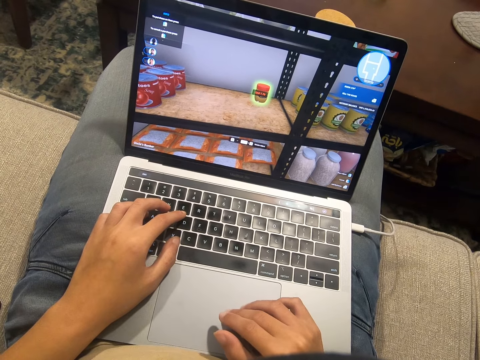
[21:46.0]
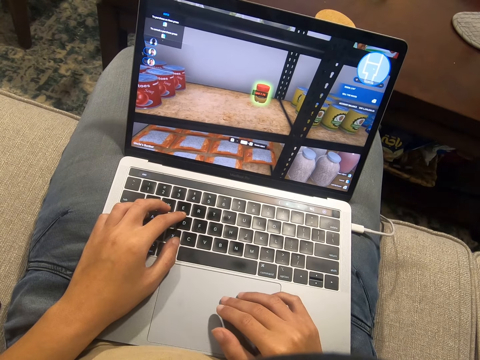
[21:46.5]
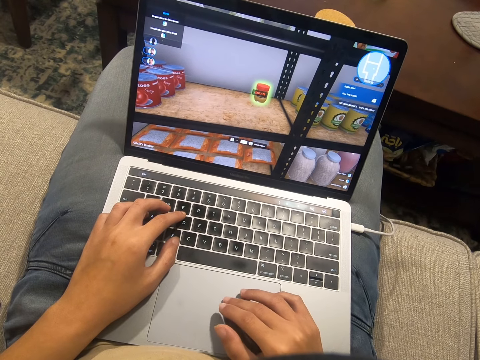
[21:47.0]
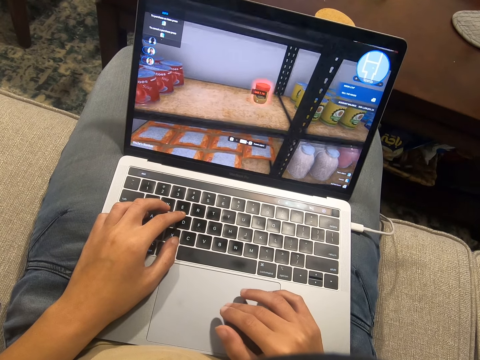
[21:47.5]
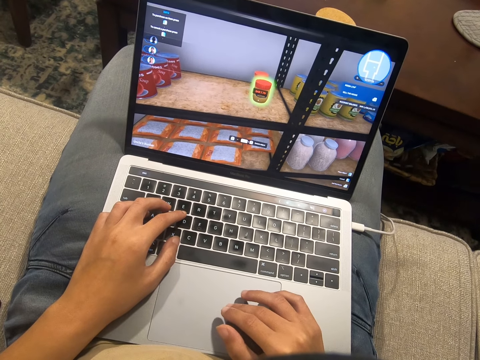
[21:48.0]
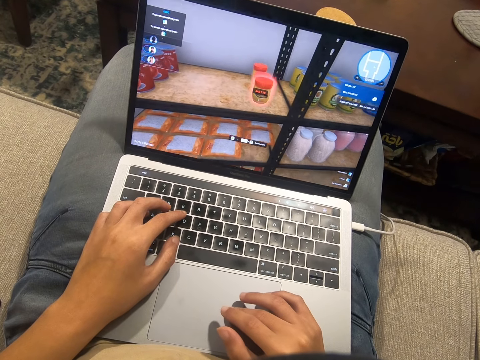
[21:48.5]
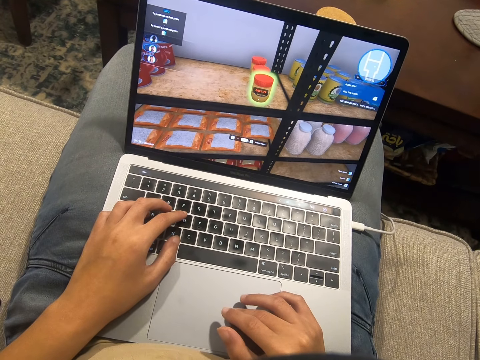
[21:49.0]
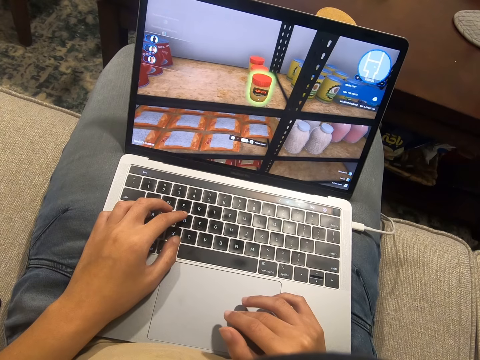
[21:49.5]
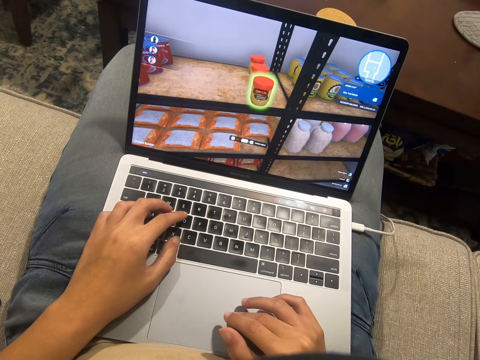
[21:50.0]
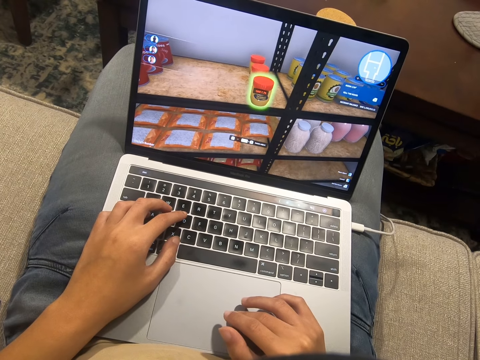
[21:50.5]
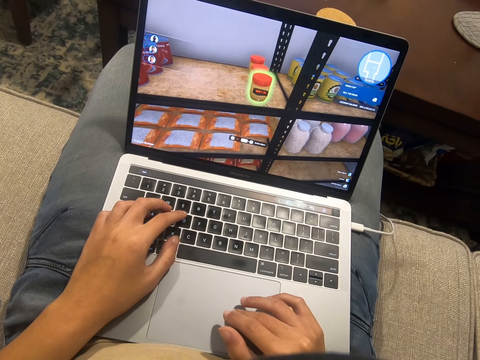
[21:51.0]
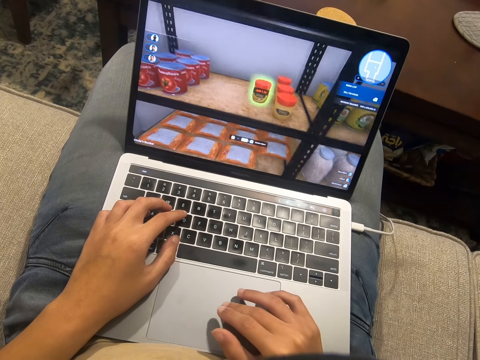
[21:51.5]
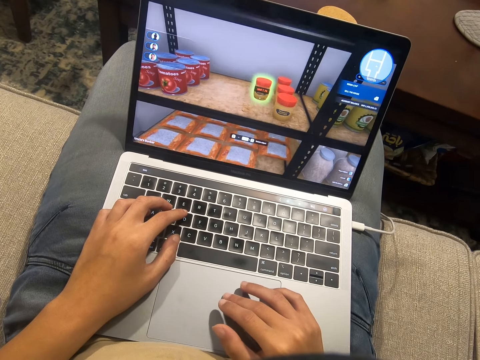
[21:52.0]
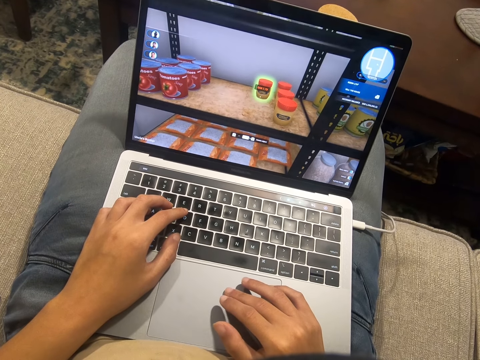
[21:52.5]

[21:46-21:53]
The camera wearer scrolls on the laptop.

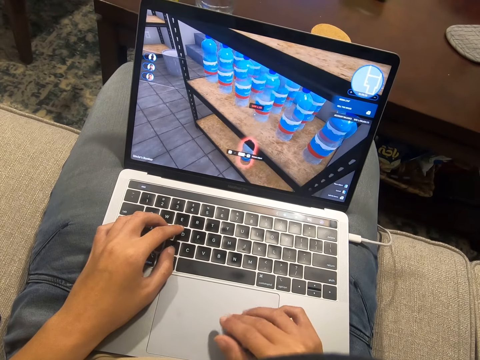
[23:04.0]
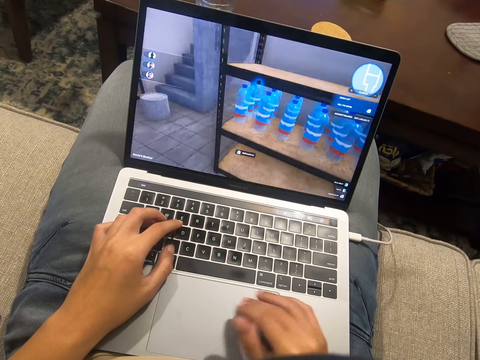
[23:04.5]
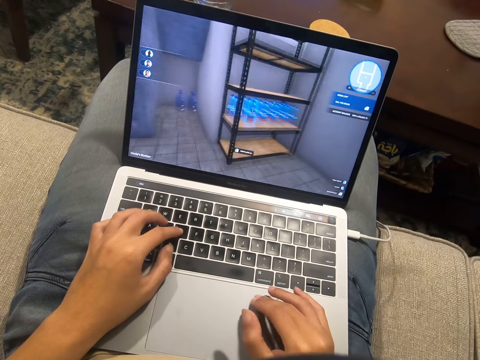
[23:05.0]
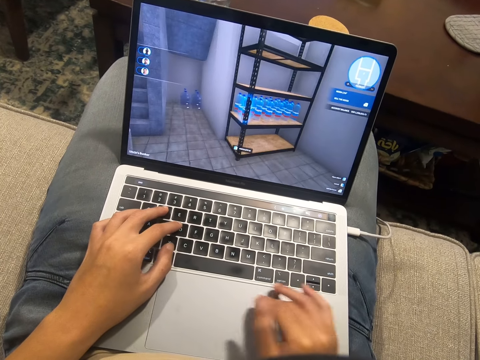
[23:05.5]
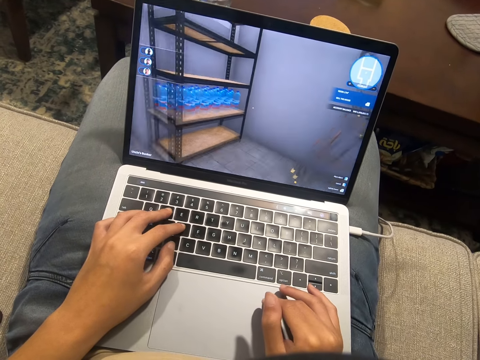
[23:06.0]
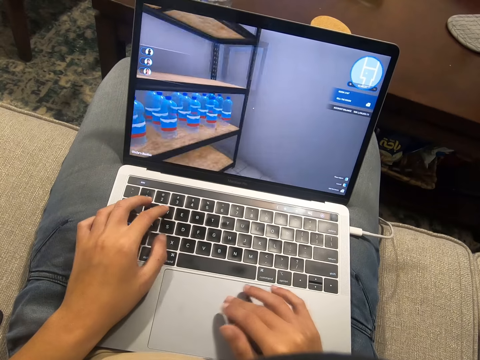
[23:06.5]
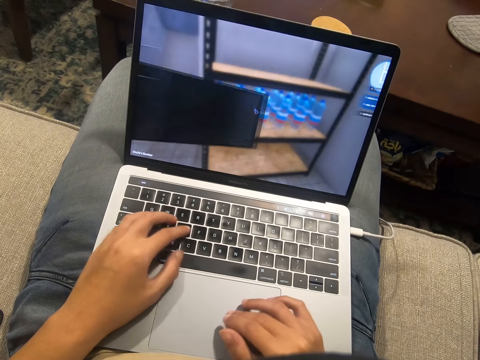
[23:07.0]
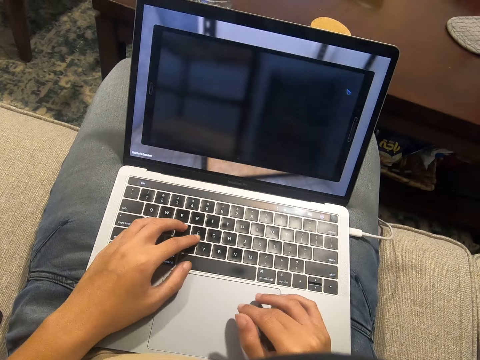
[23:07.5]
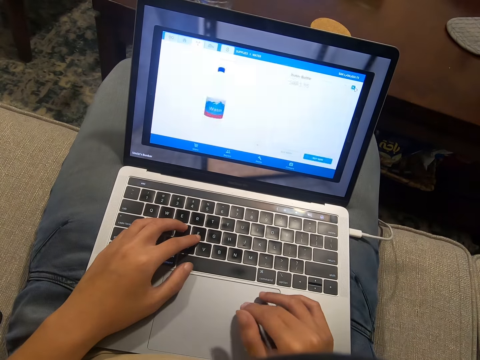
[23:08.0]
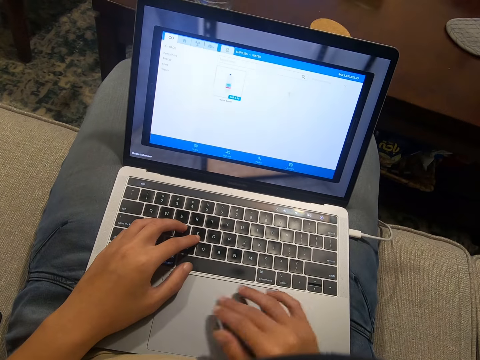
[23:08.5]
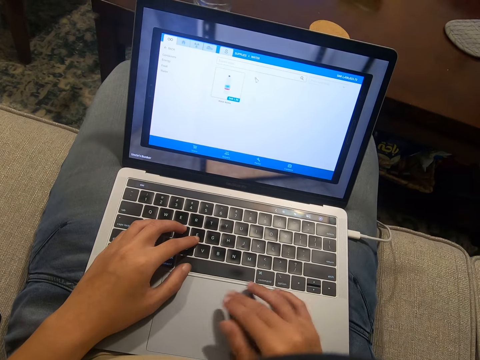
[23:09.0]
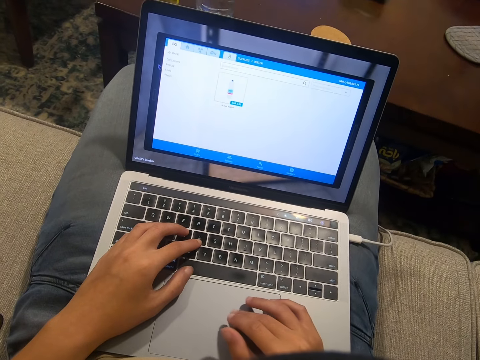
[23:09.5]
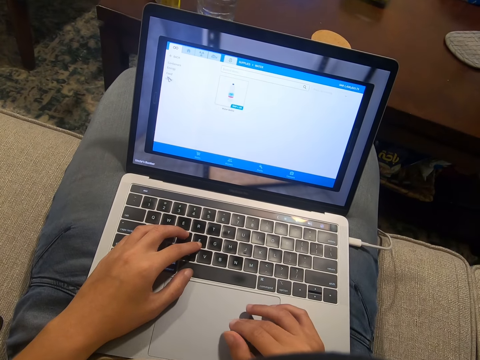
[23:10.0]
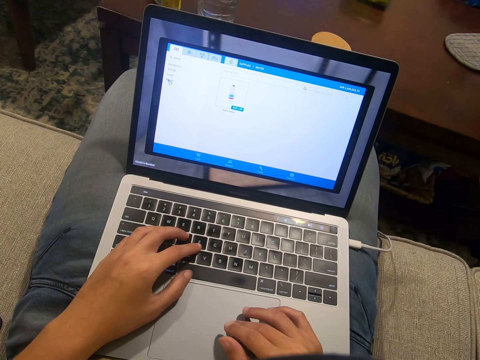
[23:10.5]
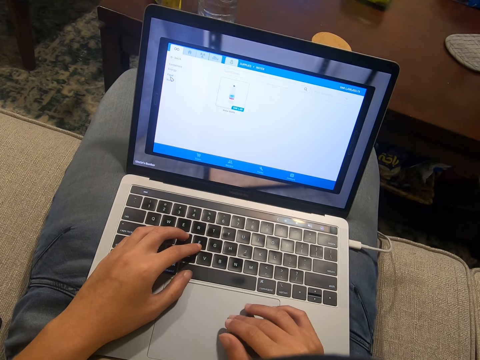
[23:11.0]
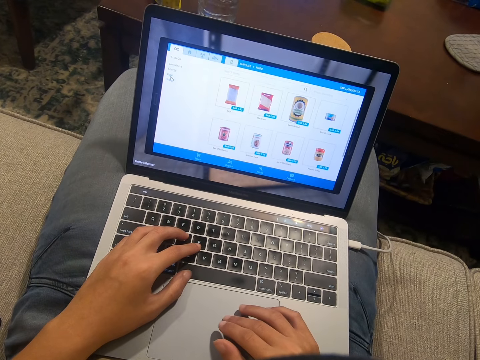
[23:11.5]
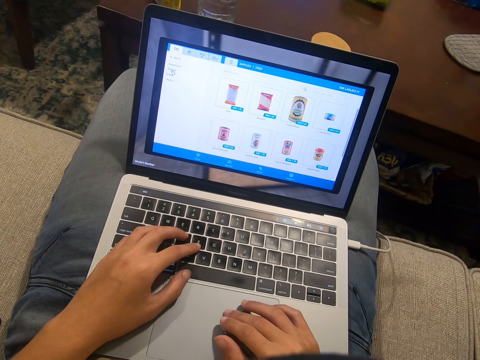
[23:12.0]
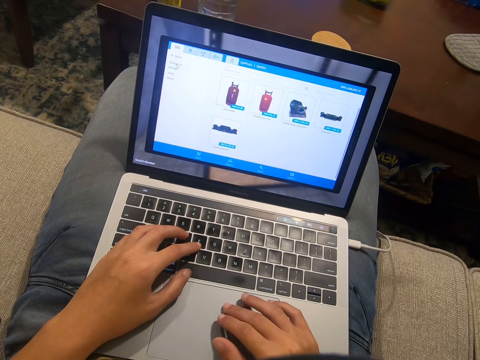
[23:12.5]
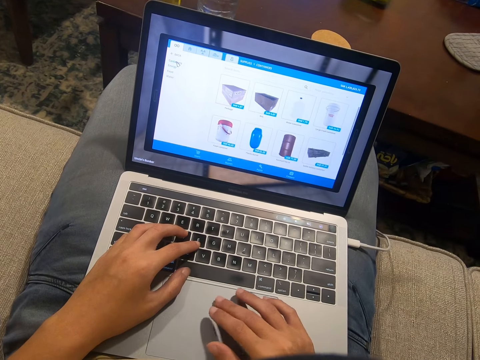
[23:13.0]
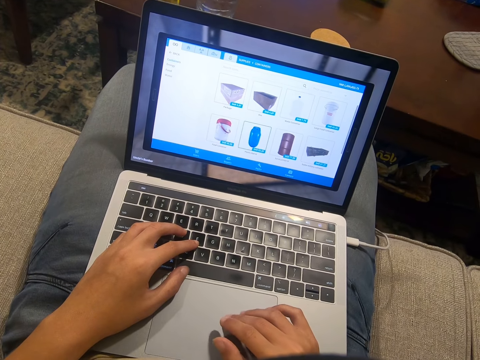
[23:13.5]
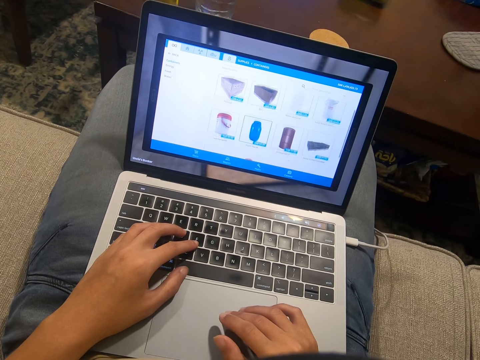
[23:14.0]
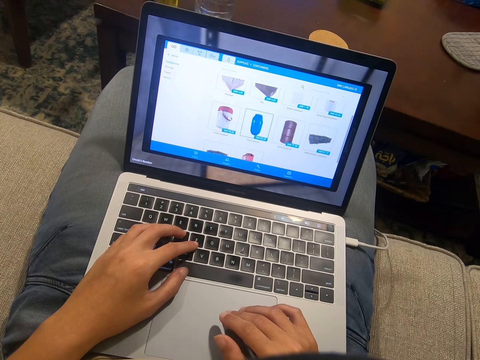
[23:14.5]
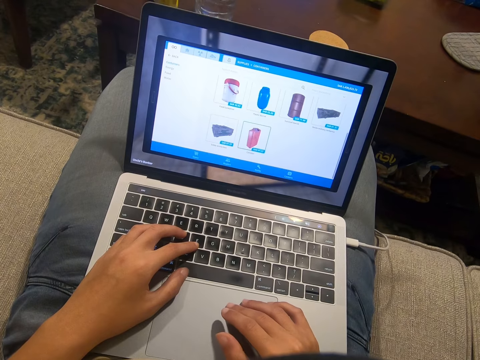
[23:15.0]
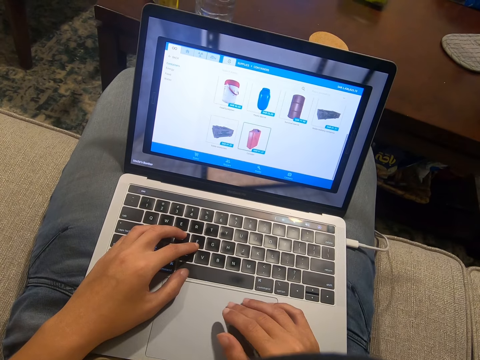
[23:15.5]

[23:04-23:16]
The camera wearer types on the laptop. They scroll on the laptop.

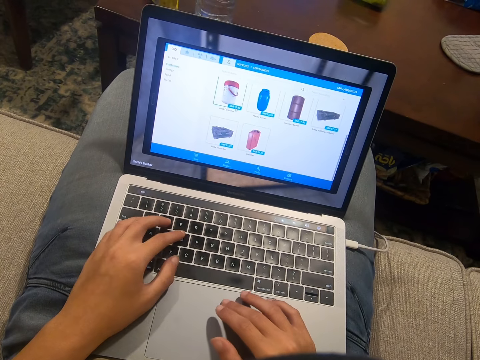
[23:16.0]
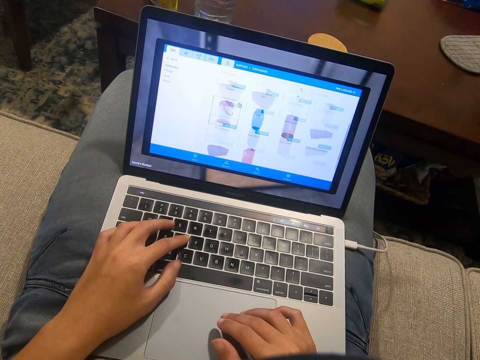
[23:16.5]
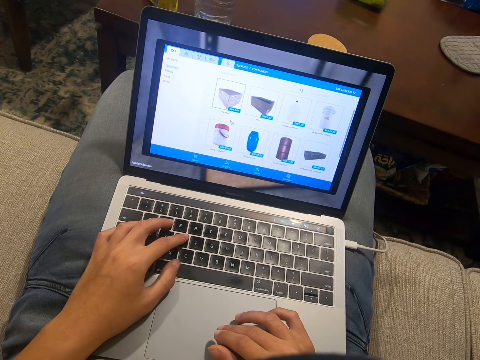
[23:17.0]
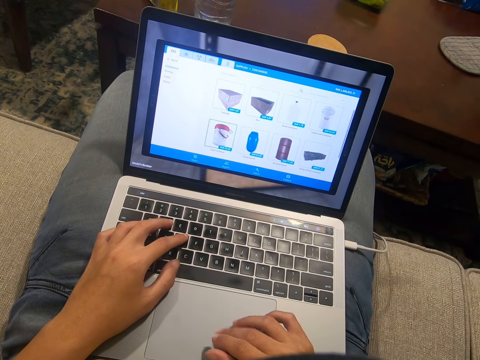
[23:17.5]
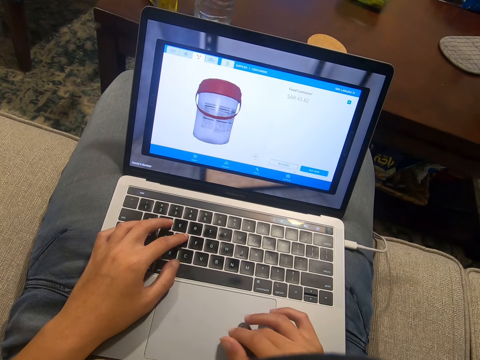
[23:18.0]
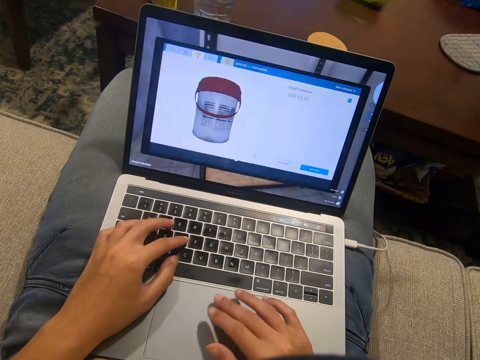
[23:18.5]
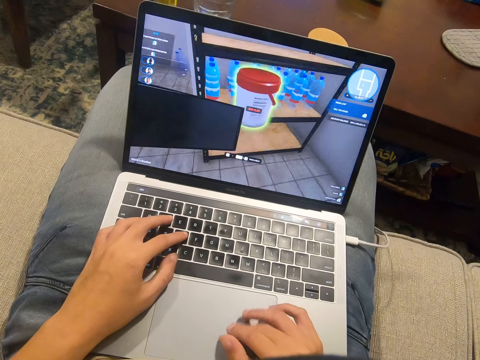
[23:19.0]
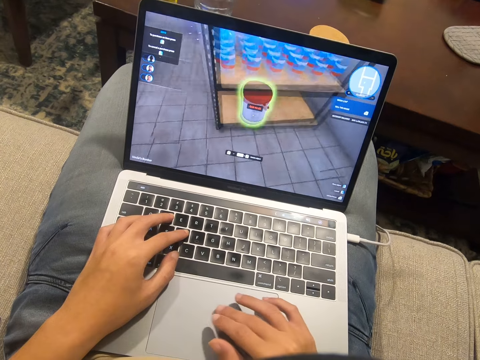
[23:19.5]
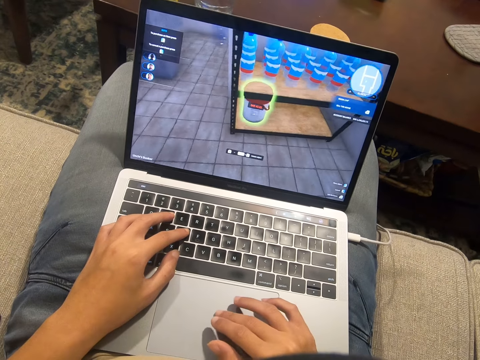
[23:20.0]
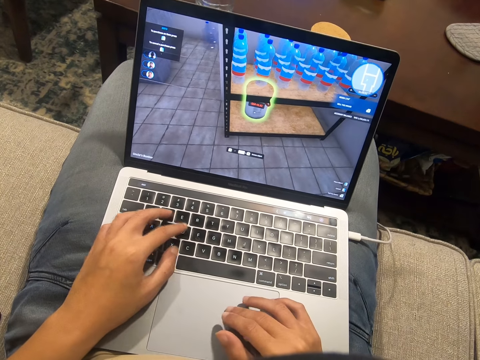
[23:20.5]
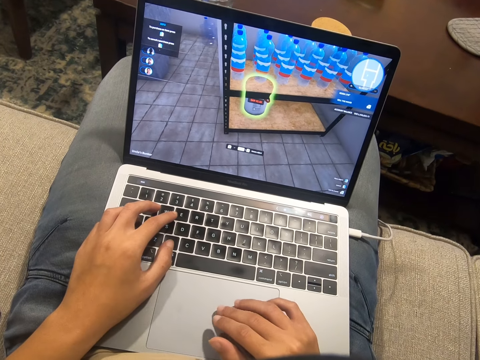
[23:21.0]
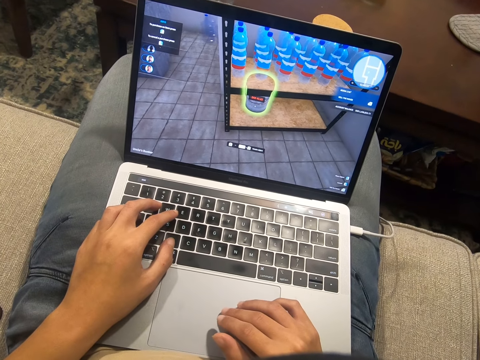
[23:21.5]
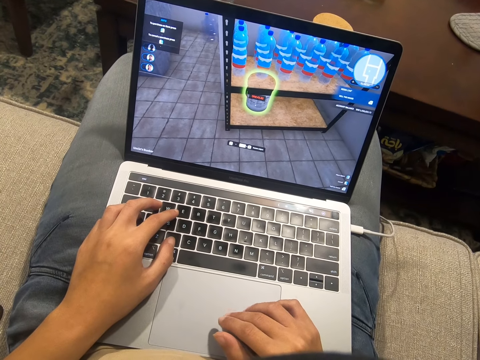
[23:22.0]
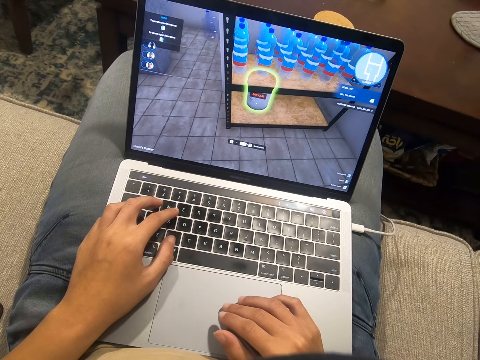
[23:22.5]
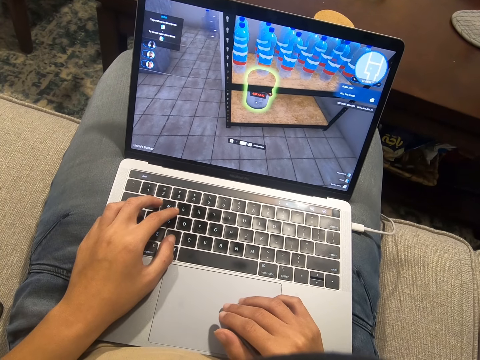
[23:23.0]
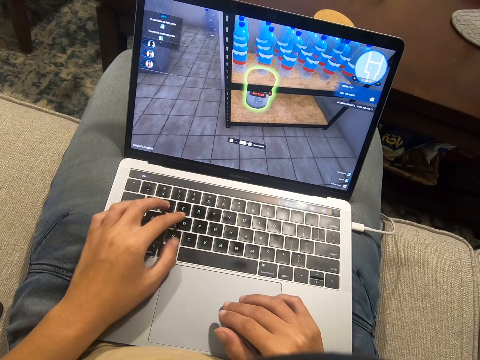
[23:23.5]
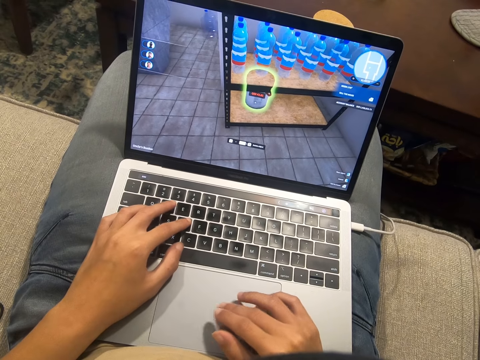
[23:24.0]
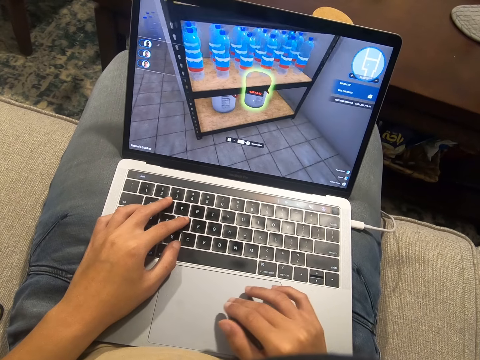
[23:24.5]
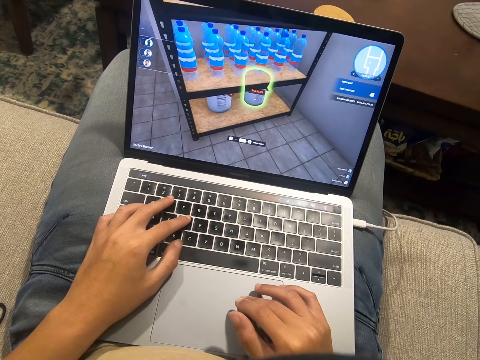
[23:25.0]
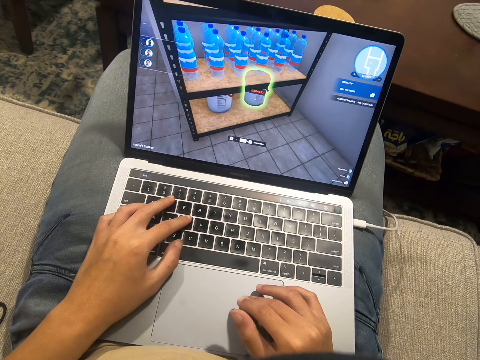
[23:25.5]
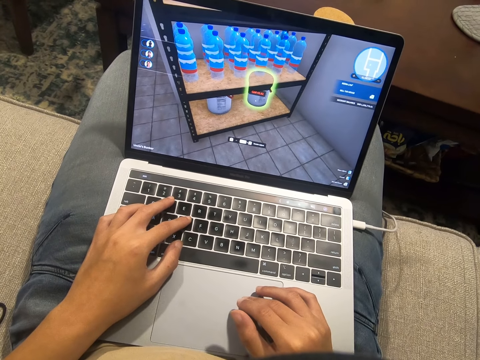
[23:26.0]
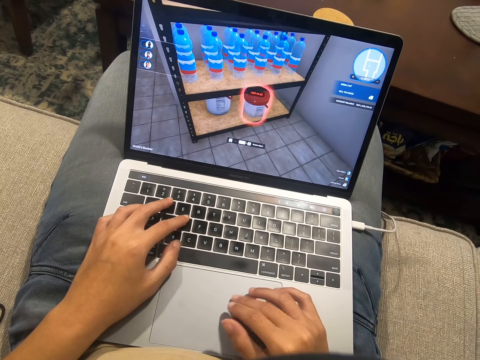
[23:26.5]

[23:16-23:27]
The camera wearer presses a key. They scroll on the laptop.
